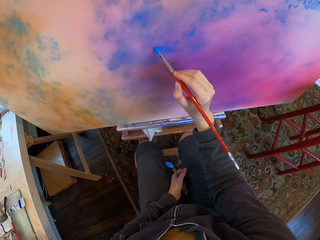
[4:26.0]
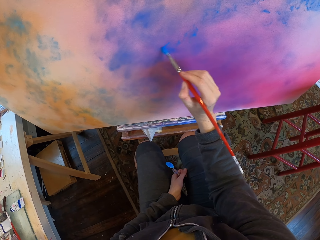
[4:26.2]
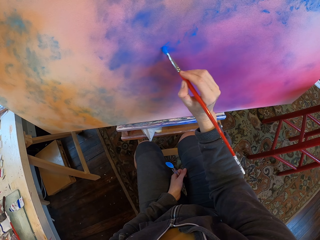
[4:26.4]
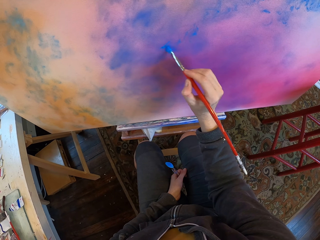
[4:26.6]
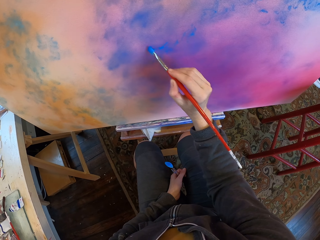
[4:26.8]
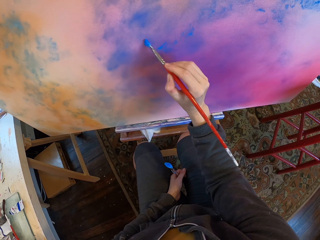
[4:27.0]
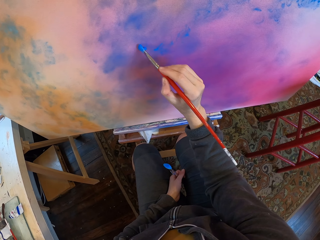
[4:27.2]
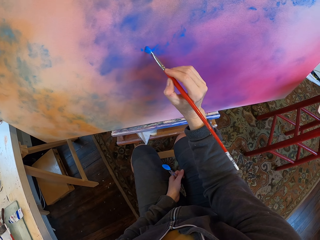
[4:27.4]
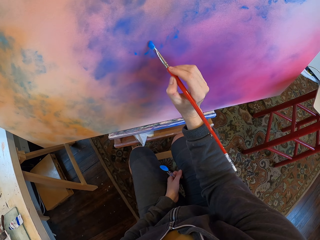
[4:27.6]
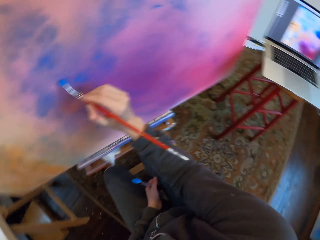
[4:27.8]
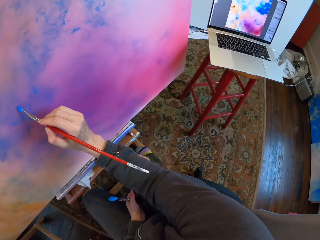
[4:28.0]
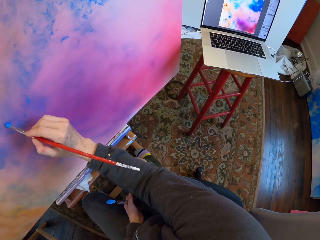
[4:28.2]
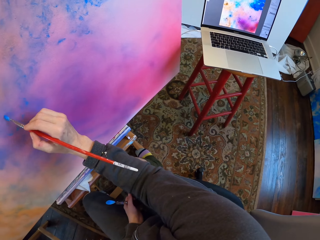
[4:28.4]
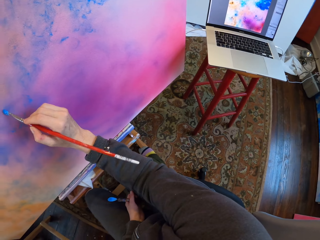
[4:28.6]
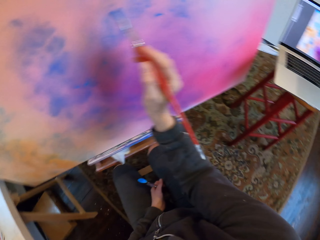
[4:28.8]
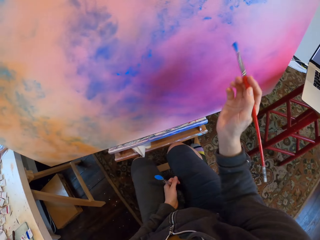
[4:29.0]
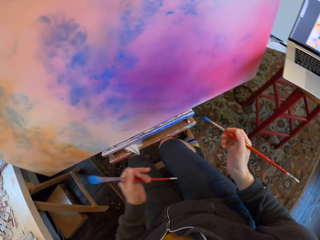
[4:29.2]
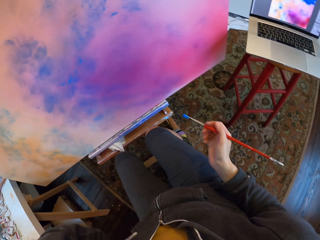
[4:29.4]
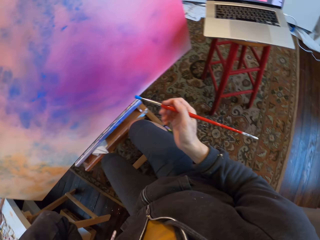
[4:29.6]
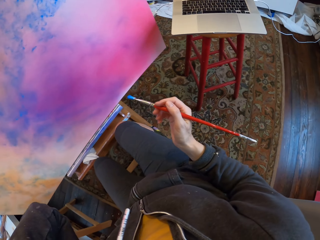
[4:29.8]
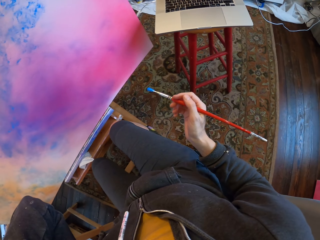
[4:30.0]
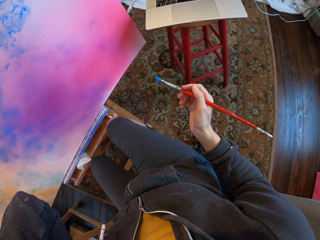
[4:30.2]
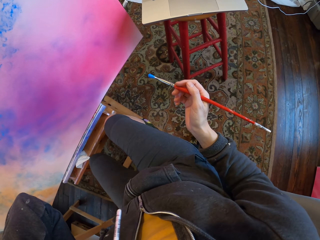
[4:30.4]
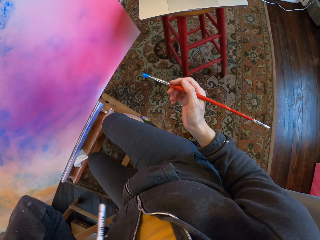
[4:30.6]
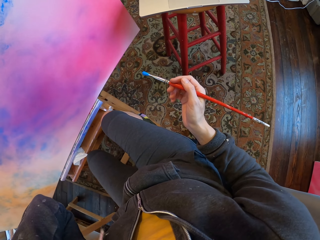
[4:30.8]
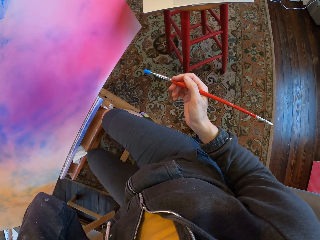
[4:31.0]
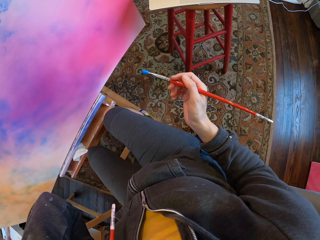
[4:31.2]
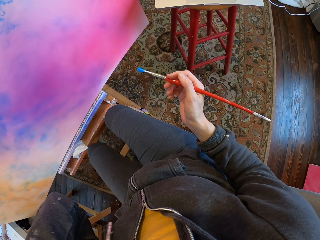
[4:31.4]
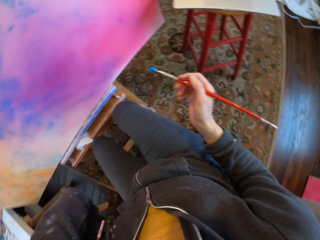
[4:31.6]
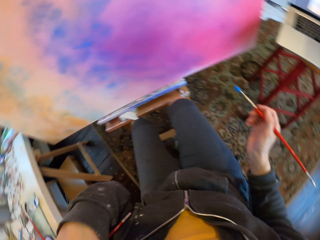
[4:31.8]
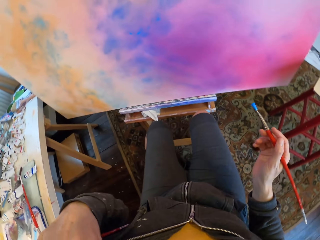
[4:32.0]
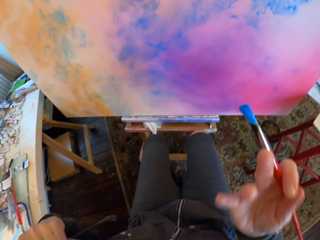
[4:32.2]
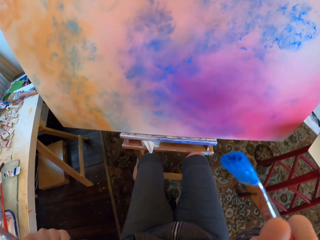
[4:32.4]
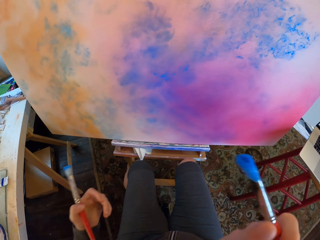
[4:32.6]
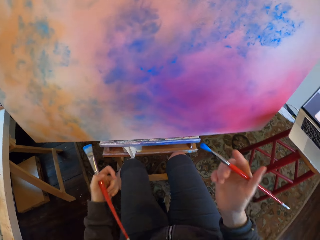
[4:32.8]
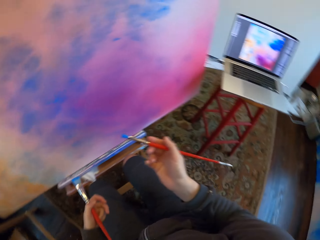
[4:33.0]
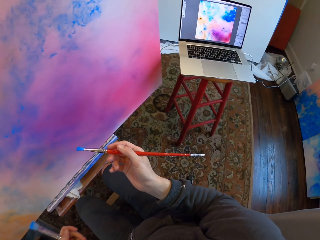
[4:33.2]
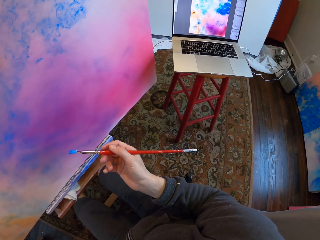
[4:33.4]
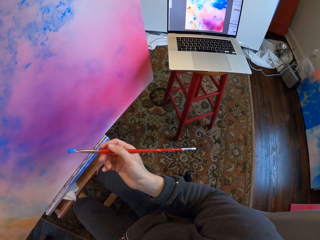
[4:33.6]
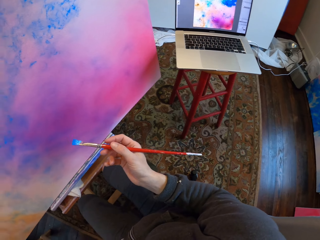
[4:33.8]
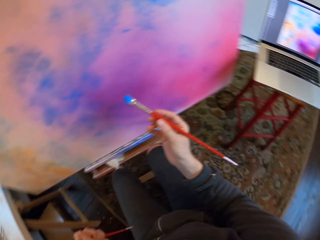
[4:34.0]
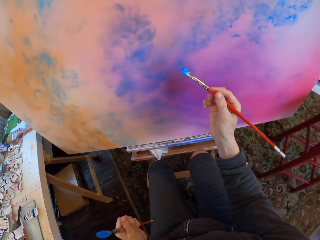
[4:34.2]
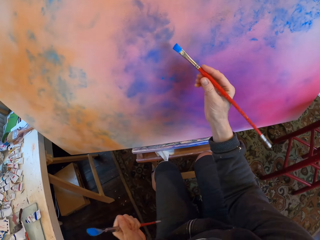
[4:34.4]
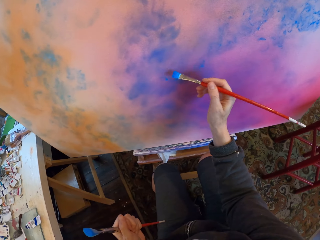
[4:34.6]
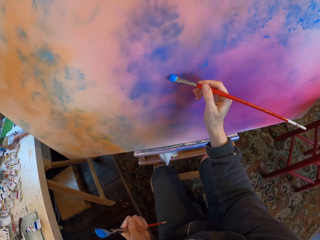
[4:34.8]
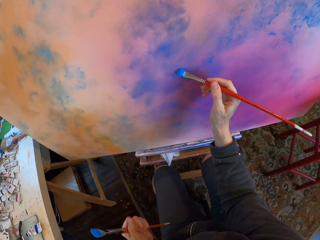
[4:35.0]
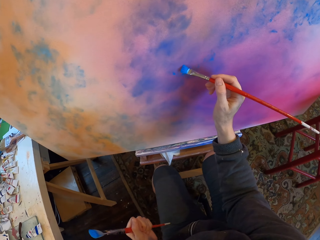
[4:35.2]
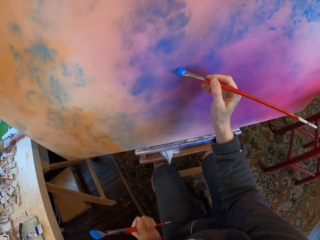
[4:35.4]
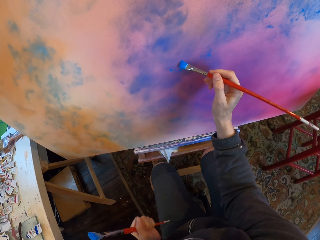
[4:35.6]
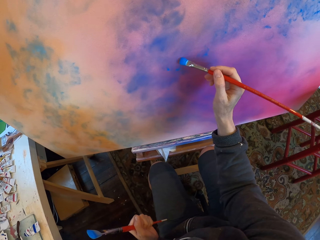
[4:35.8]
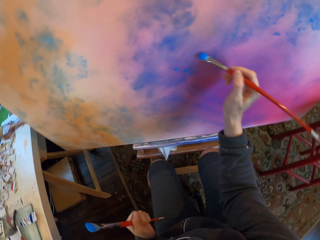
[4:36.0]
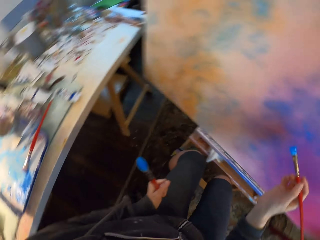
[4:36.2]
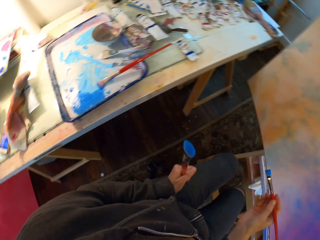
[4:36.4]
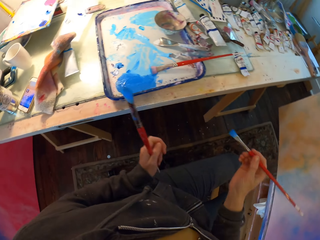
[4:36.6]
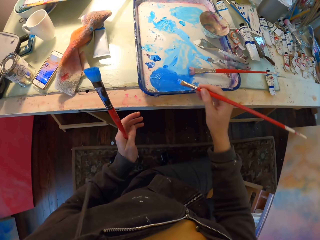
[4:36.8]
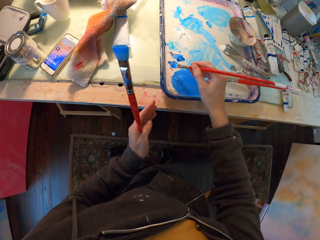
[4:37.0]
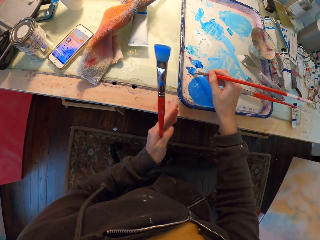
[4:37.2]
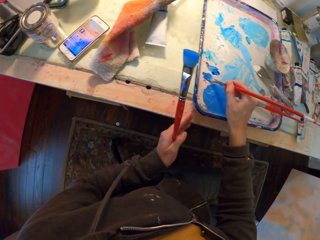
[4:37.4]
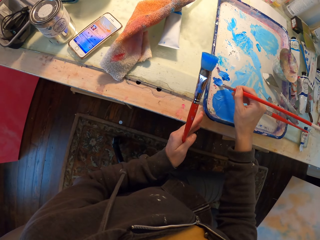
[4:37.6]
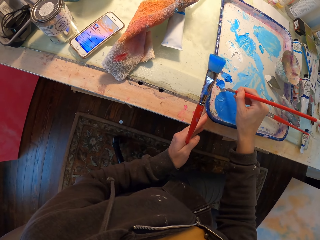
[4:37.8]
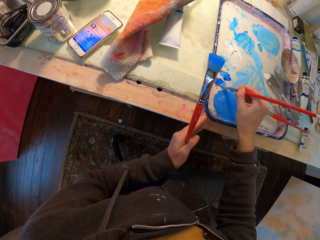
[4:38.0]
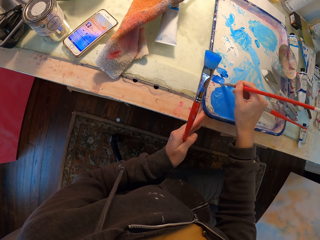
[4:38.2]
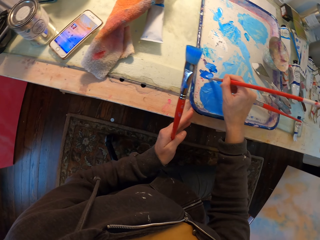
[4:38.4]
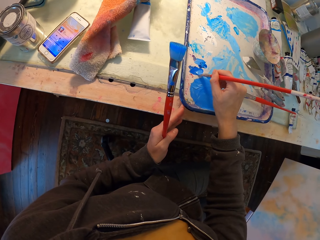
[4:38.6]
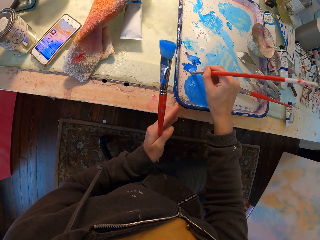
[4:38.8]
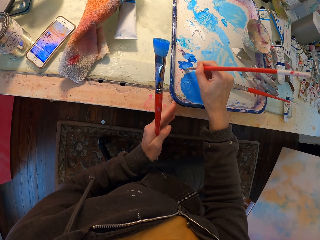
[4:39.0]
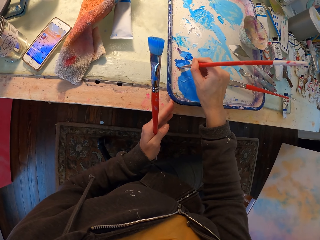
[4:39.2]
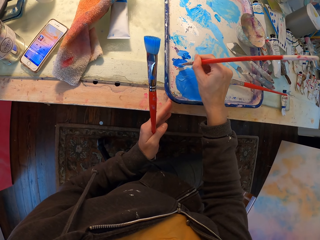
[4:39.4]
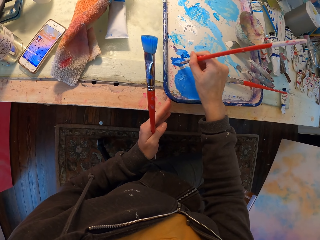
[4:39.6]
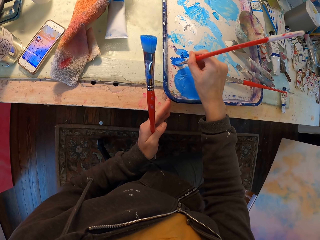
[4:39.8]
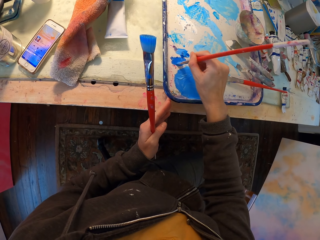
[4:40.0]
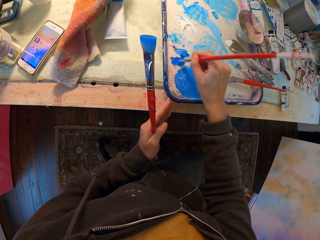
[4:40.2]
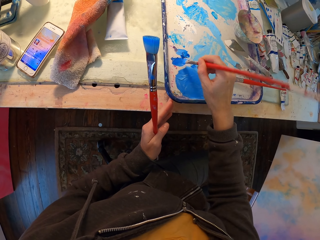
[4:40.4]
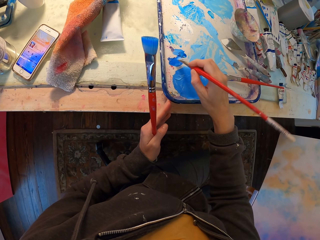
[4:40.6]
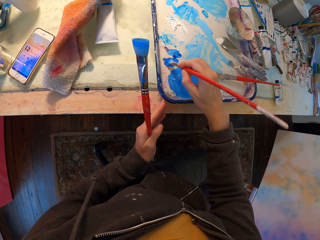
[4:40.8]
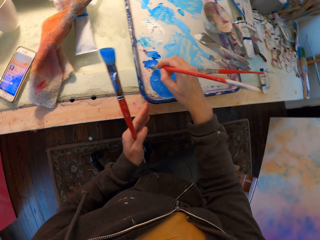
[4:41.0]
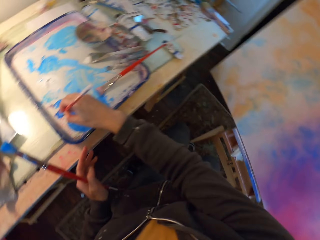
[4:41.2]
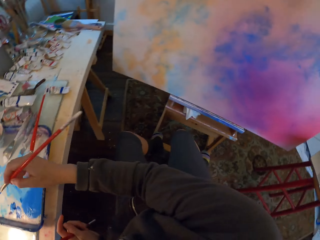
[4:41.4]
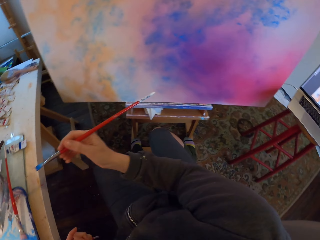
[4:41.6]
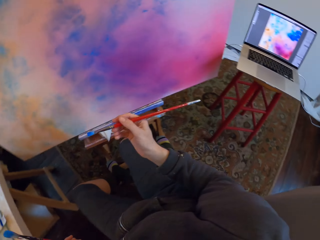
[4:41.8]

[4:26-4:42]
The camera wearer looks at the laptop. They scratch their face. They touch something. They paint the wall with the brush. They dip the brush in the paint. They take the paint with the brush.

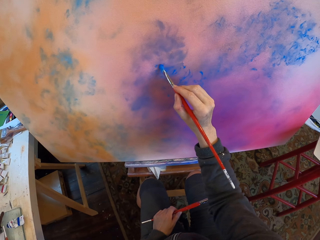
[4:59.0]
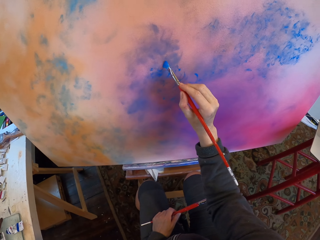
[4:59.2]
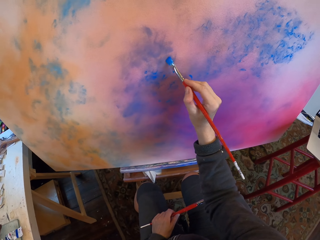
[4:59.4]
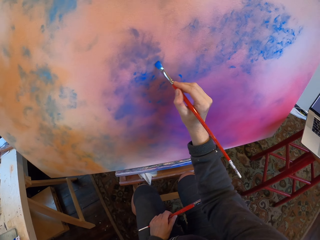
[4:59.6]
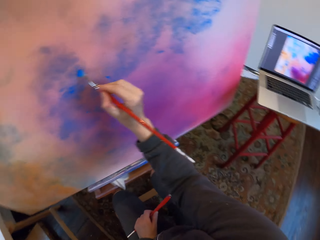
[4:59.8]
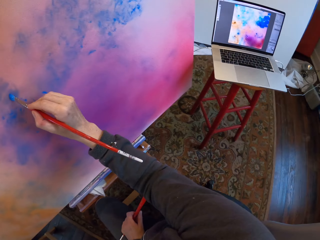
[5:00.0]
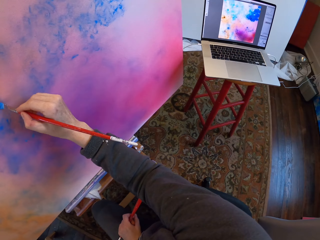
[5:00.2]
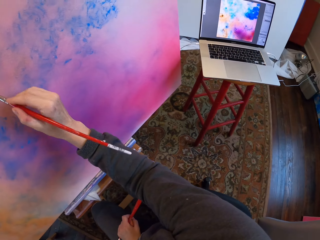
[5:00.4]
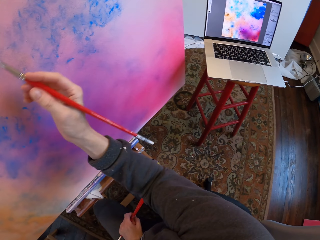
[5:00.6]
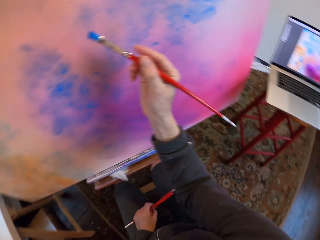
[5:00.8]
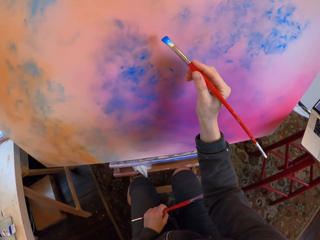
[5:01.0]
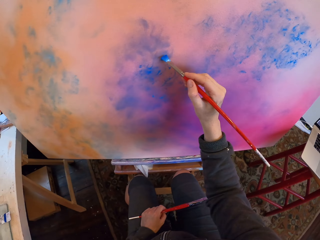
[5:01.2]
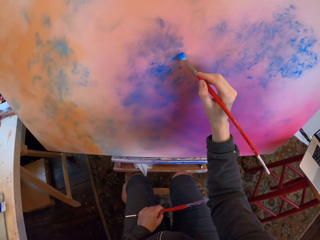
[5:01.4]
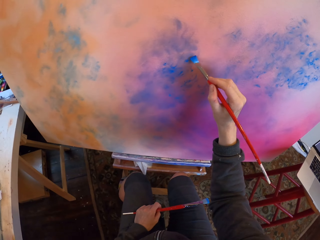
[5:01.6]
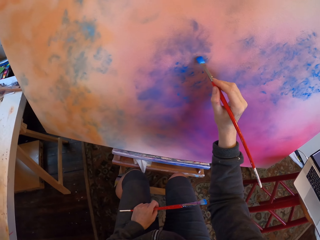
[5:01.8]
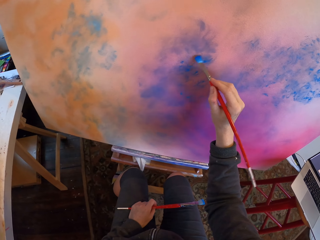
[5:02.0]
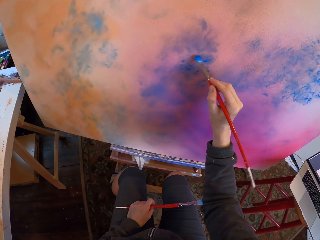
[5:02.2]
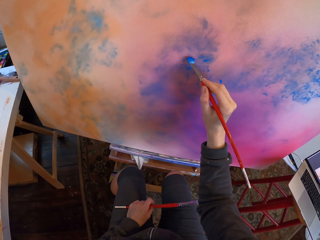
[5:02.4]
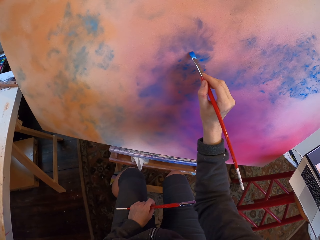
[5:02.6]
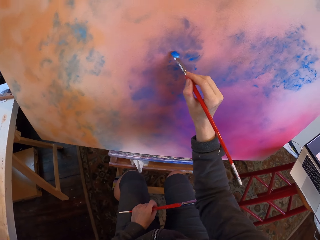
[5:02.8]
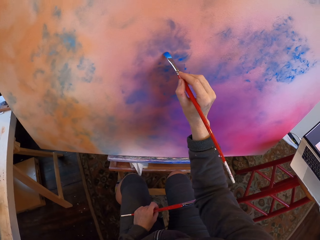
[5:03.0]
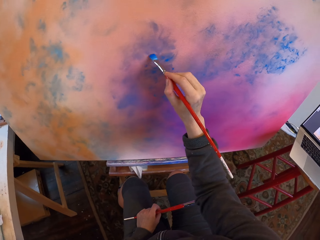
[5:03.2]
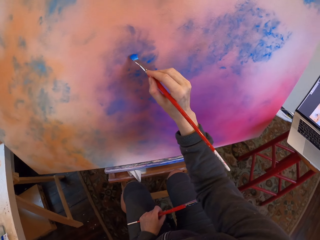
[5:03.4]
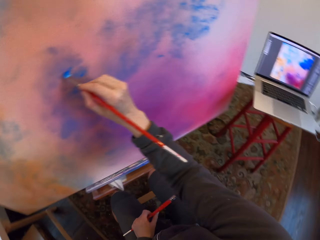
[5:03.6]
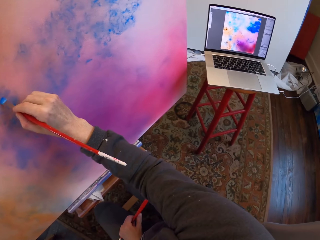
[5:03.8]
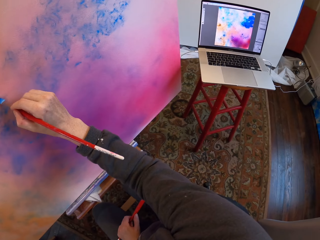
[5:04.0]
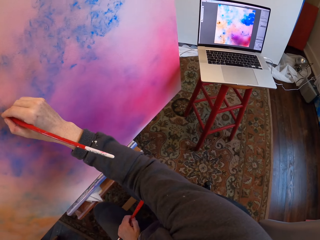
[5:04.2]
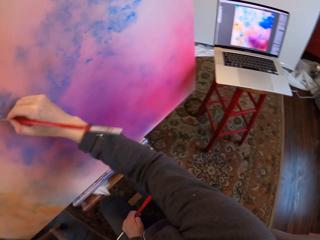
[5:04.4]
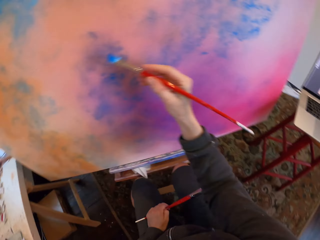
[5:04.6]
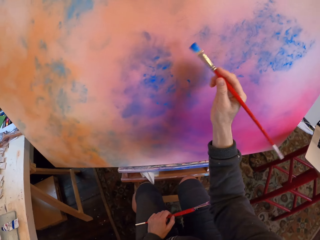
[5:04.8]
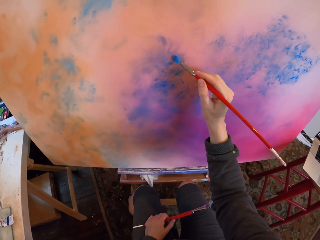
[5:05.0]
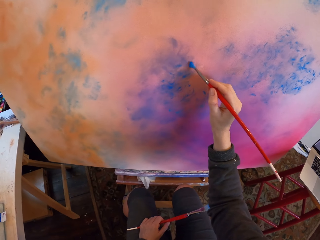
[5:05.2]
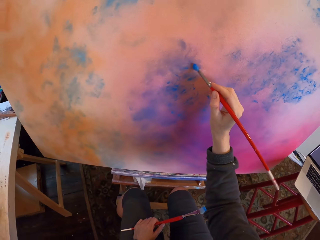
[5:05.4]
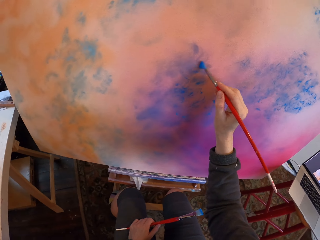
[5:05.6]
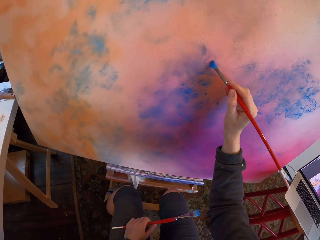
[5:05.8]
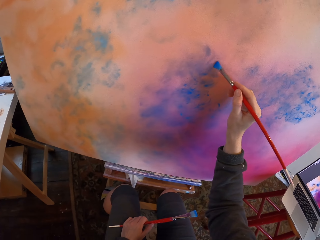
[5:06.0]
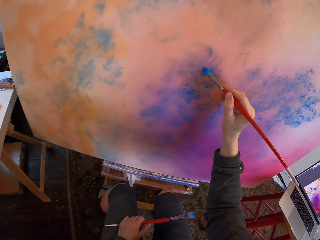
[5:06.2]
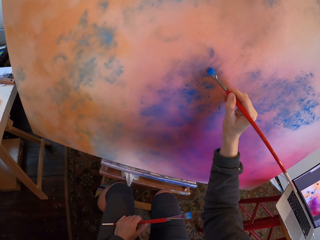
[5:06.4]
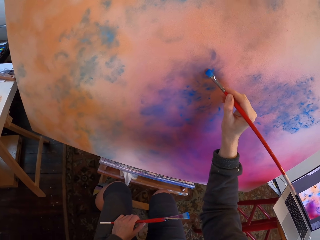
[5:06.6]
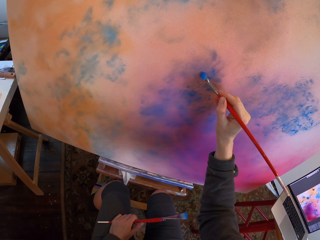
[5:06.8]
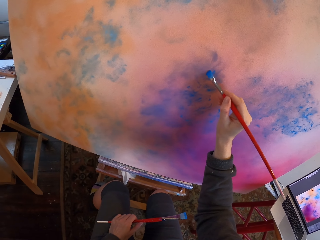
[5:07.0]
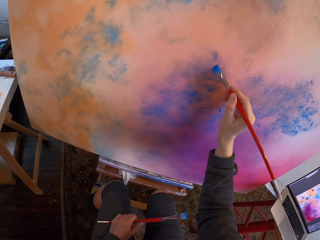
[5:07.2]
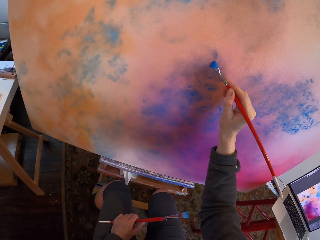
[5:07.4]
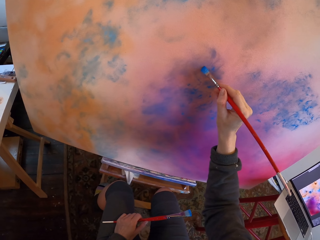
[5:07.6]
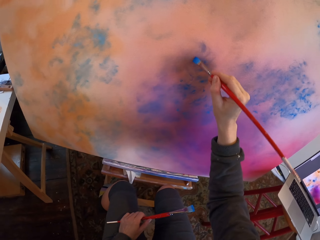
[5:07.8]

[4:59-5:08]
The camera wearer looks at the laptop. They paint. They look at the laptop. They paint.
